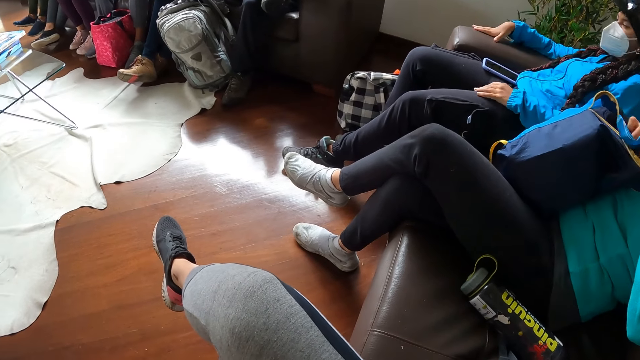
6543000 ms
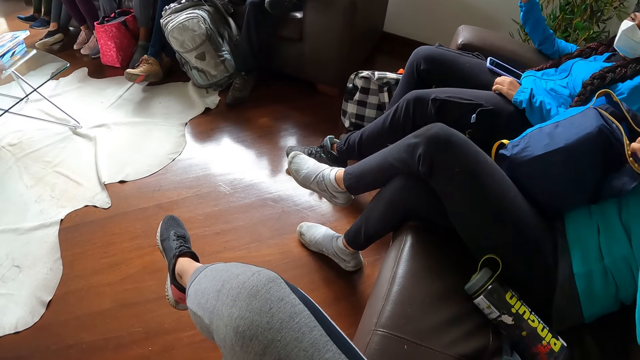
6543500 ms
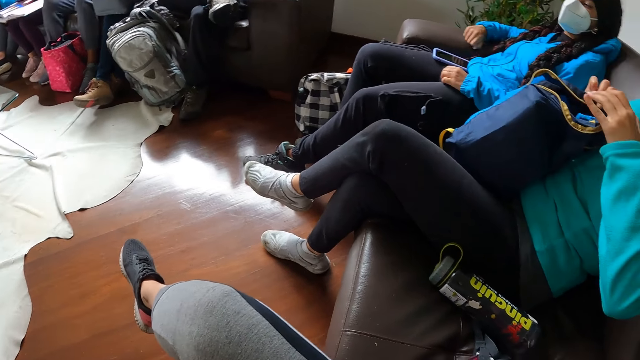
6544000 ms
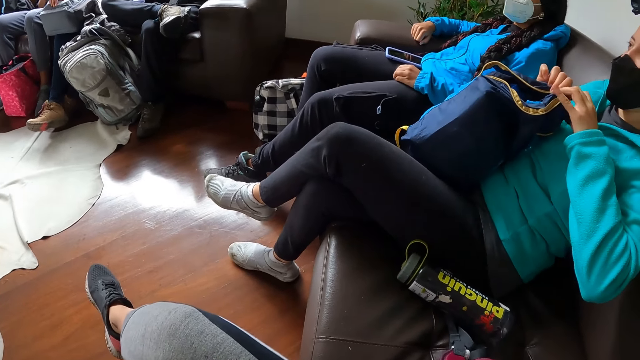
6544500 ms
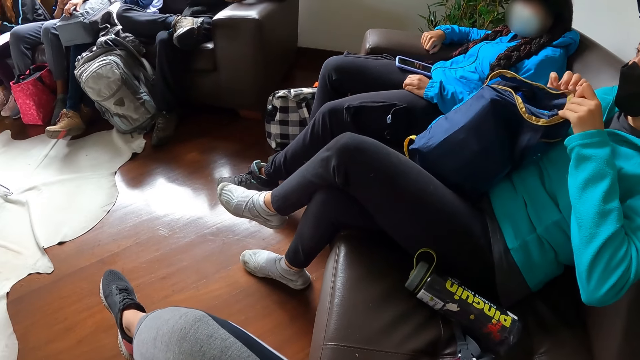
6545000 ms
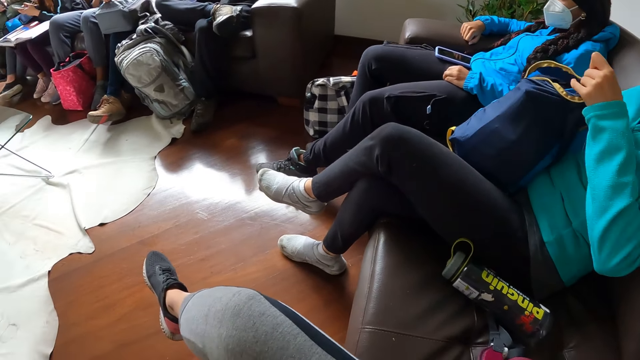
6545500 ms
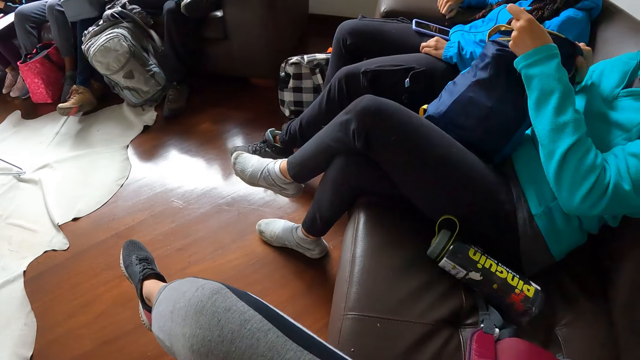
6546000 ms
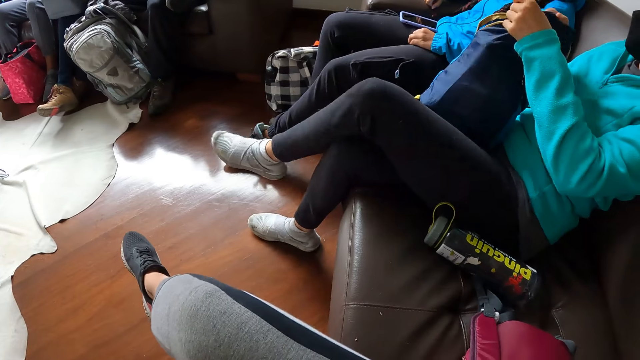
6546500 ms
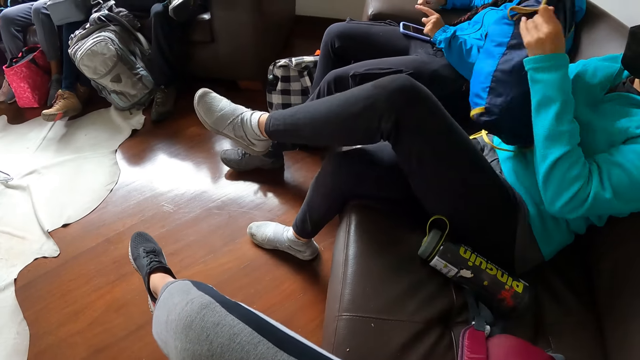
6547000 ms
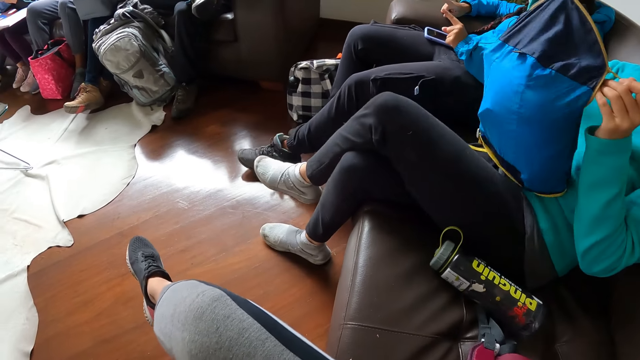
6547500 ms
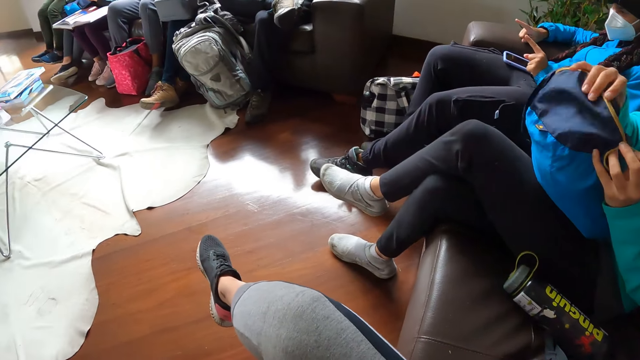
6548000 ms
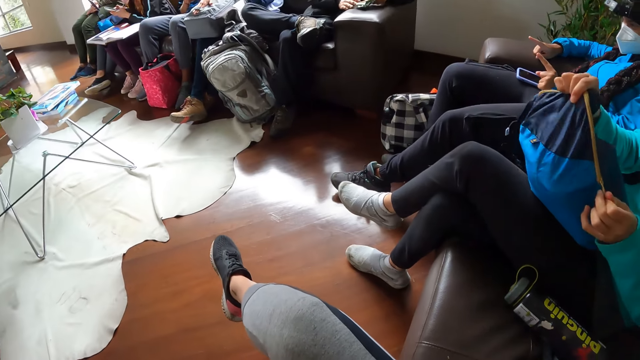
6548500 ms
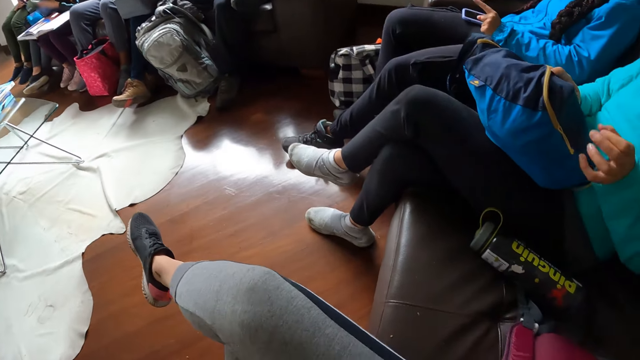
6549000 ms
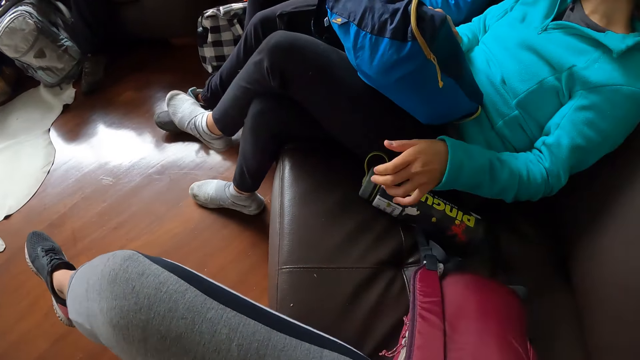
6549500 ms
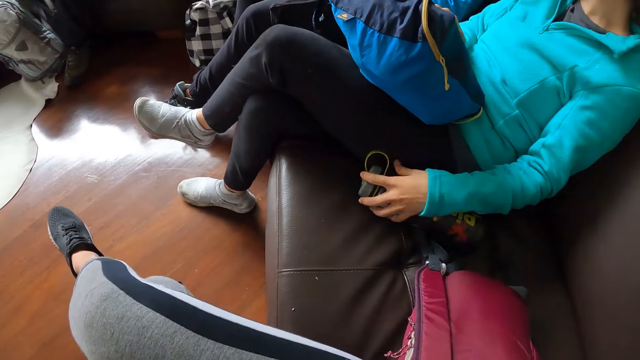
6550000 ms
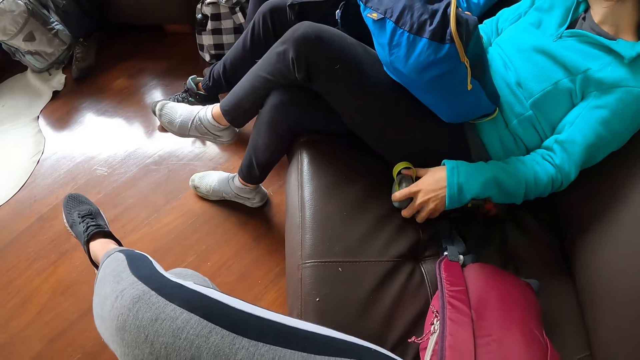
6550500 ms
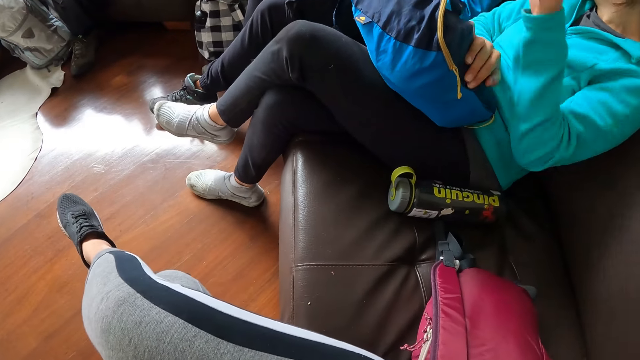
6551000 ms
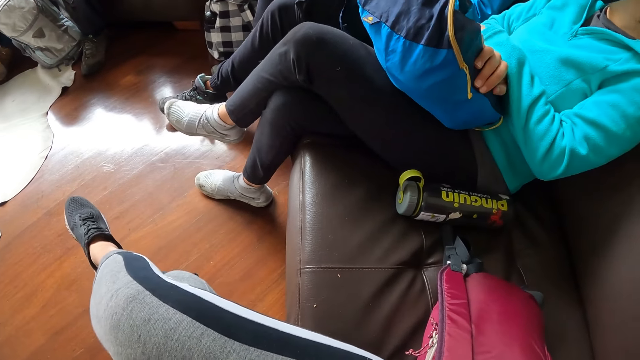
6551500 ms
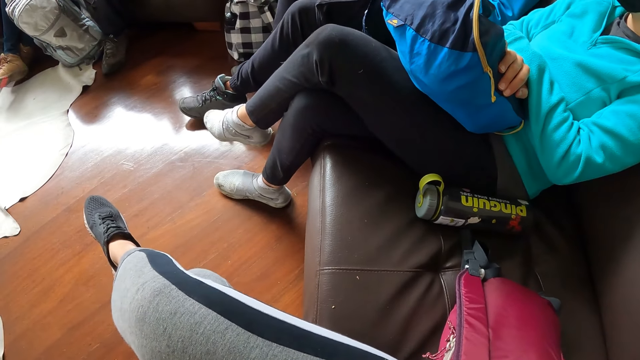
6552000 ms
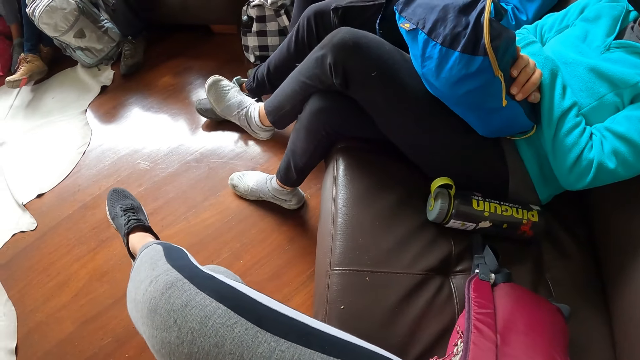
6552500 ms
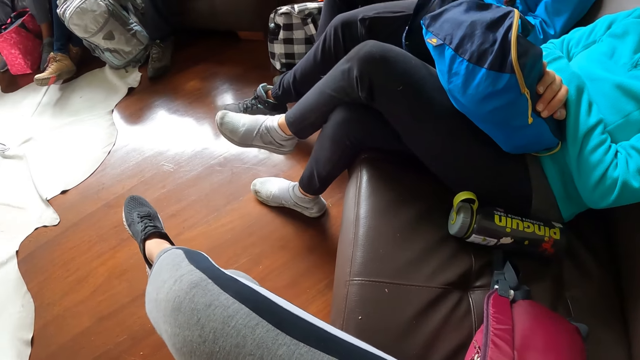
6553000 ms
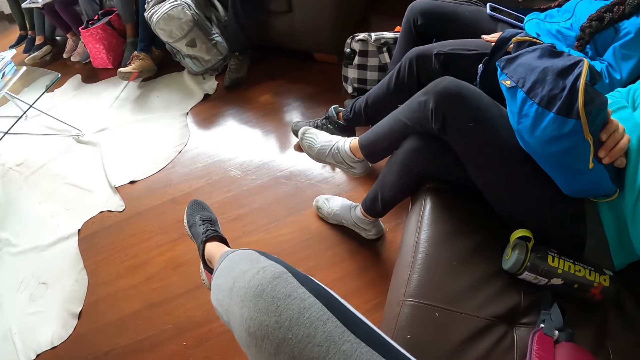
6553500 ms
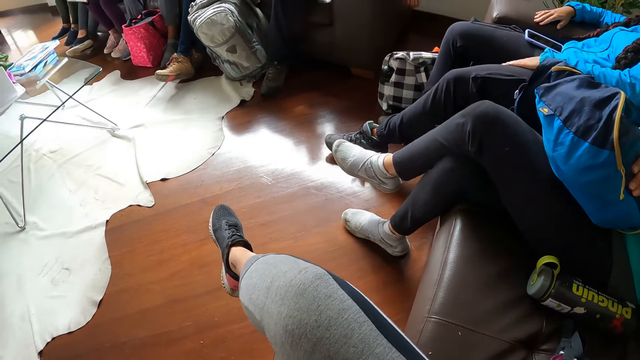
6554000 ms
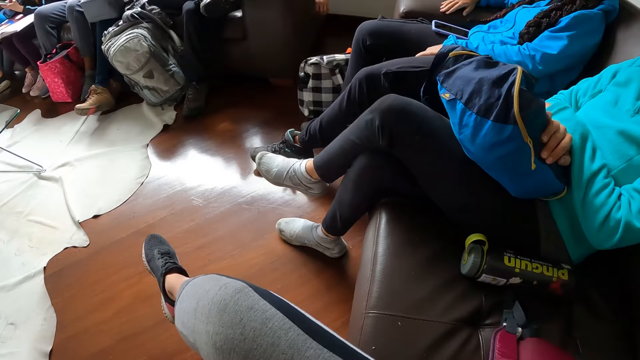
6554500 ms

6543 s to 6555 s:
The woman zips the bag with both hands. The woman stretches out her hands. The woman holds the bottle with her right hand.

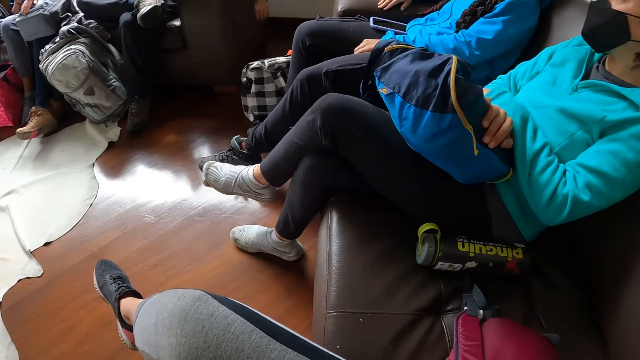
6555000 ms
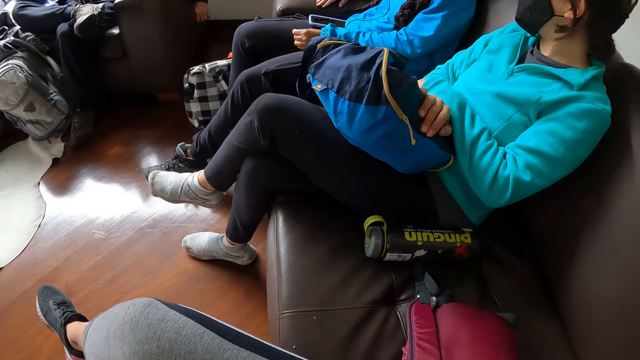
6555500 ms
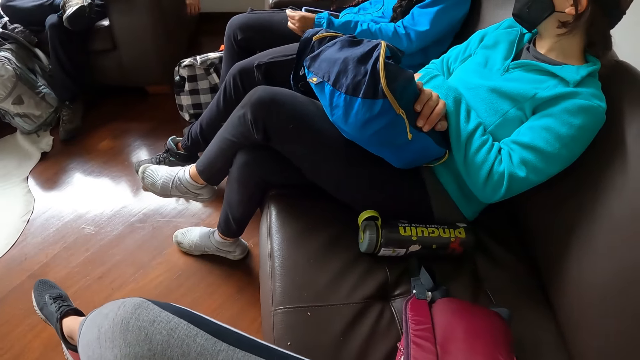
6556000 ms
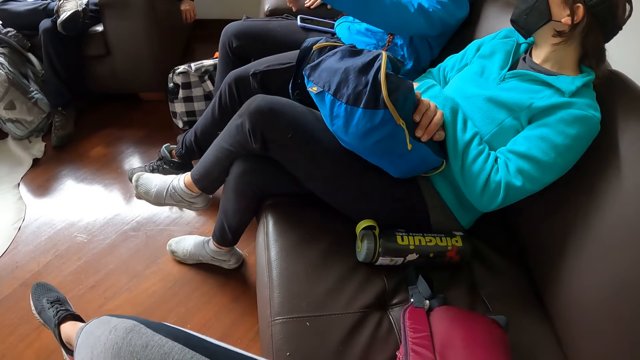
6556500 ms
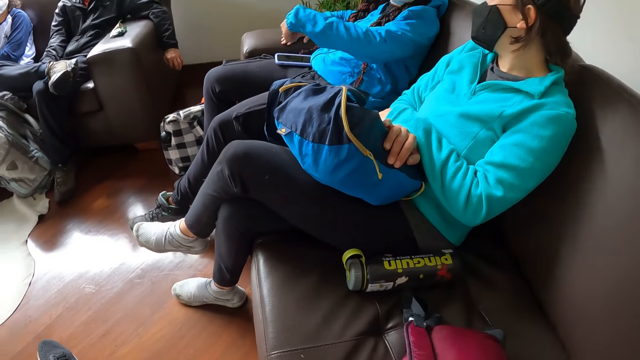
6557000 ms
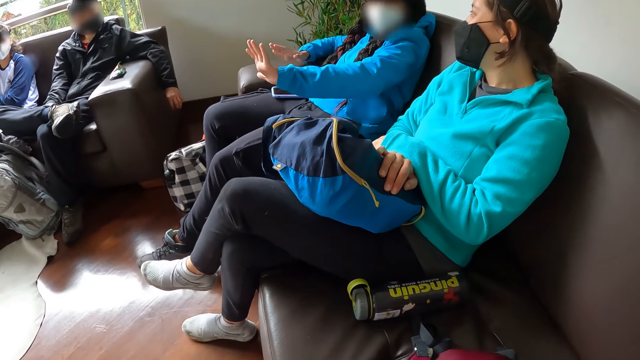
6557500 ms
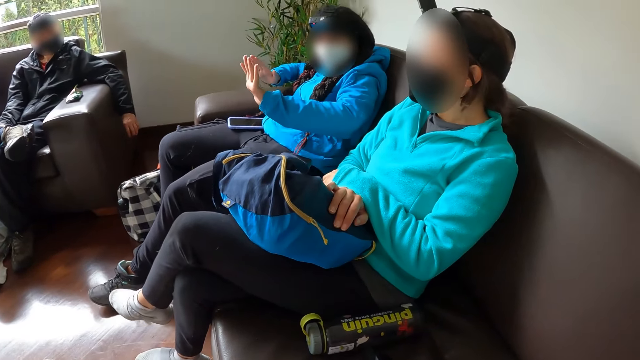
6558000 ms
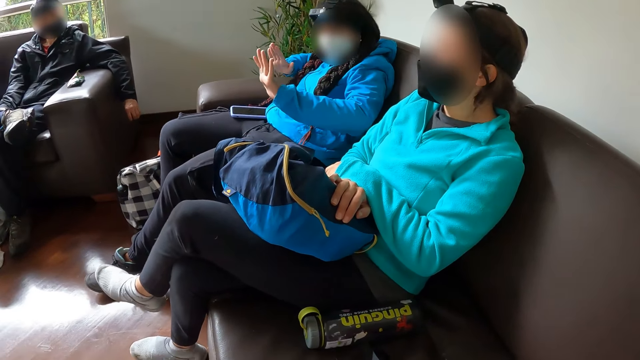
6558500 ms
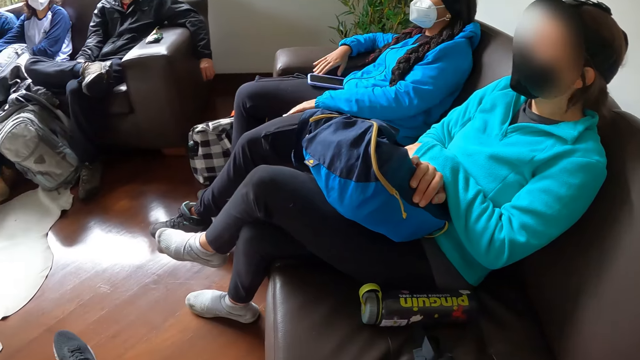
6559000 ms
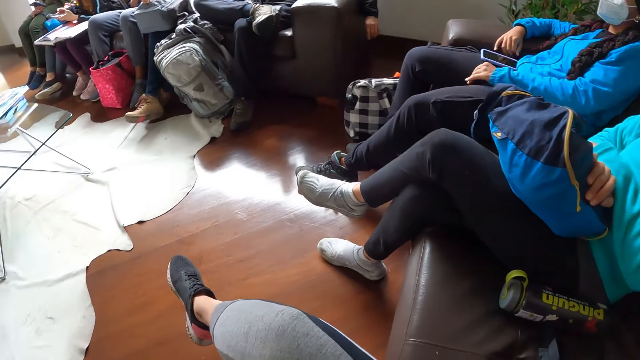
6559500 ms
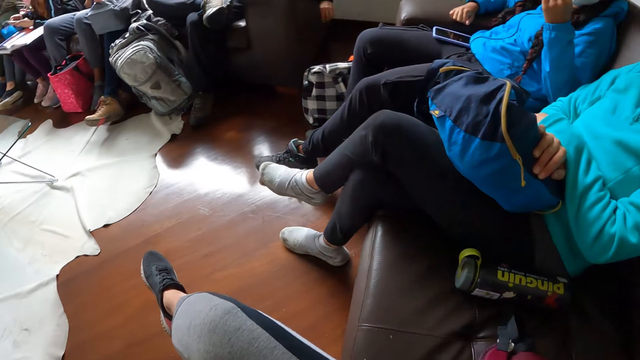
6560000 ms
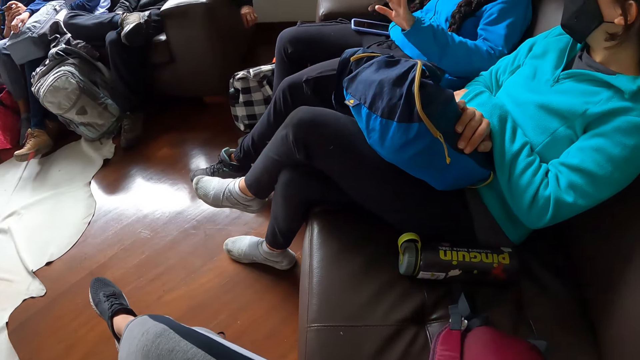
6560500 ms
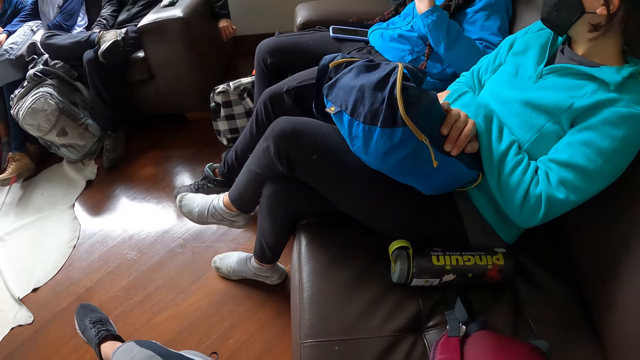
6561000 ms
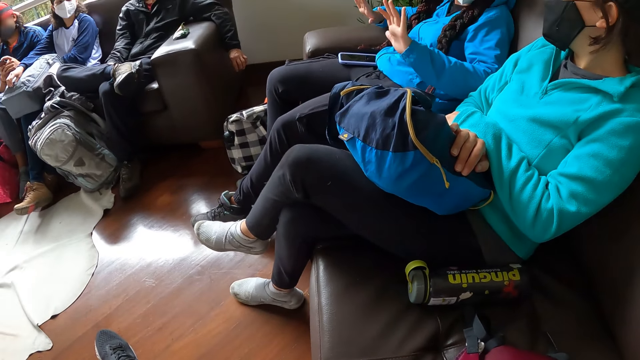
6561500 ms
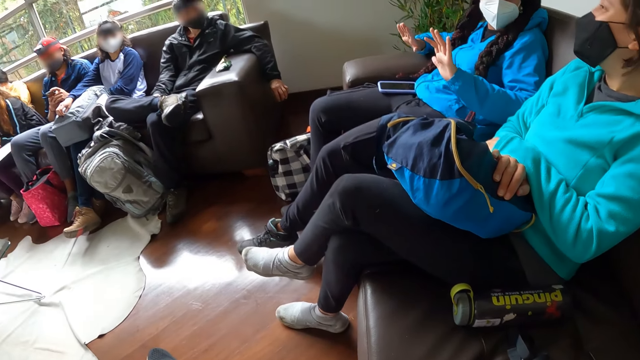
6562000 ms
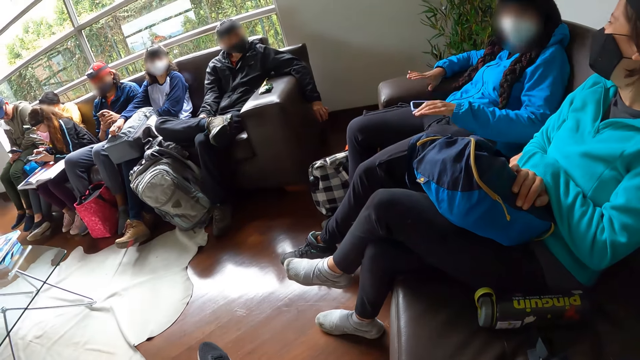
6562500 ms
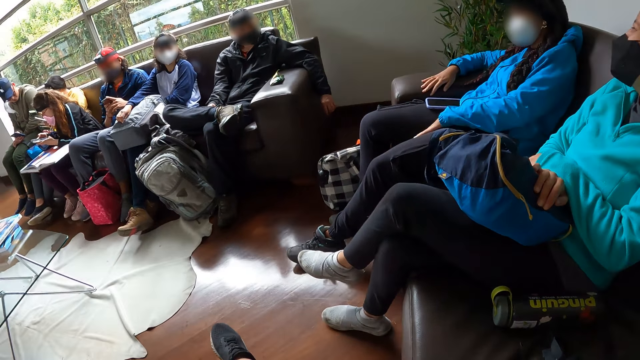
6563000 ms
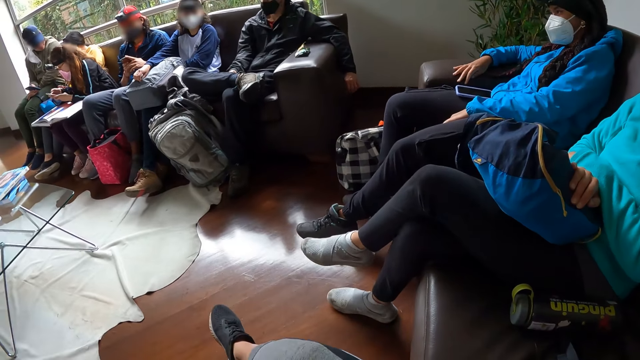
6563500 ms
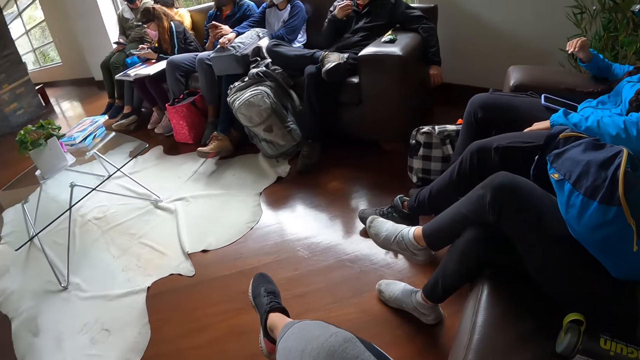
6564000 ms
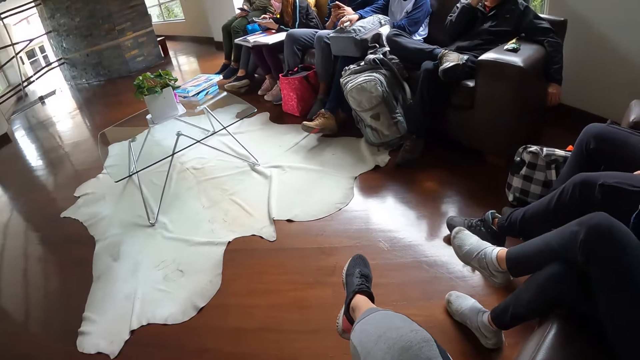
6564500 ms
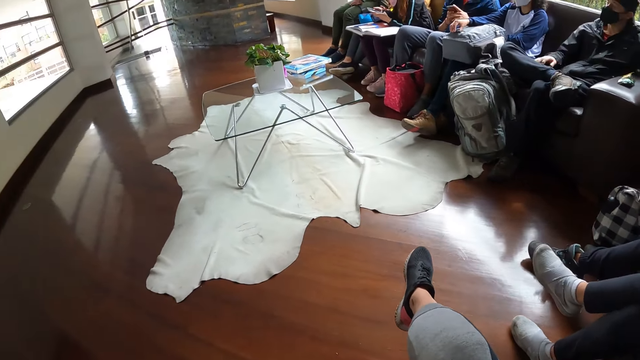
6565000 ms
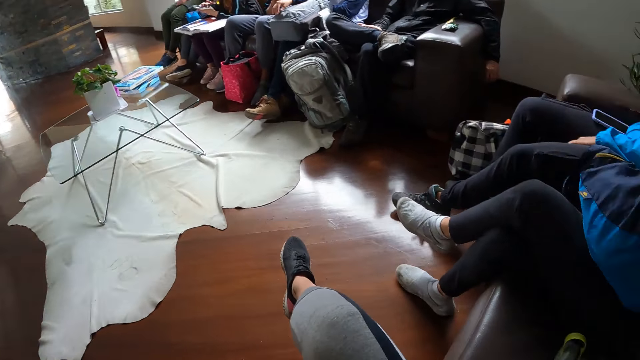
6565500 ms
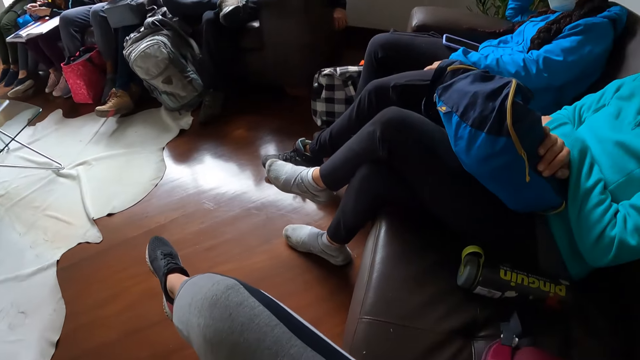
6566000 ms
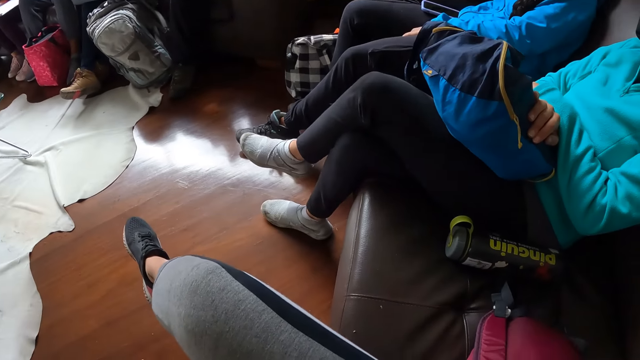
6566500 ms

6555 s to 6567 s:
The camera wearer interacts with a woman. They look around the room.
